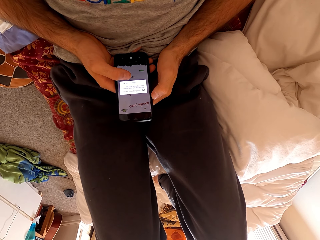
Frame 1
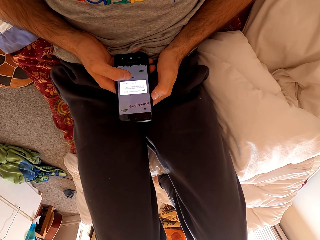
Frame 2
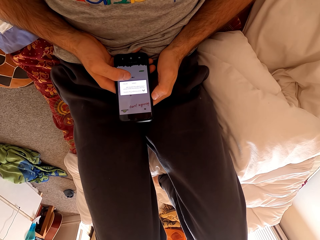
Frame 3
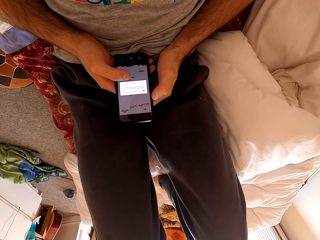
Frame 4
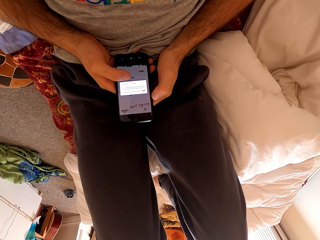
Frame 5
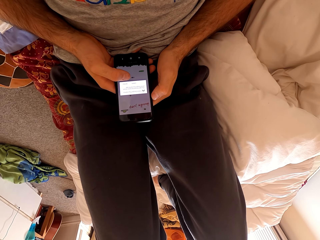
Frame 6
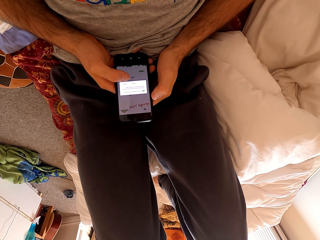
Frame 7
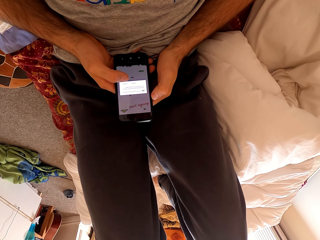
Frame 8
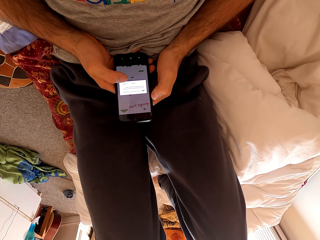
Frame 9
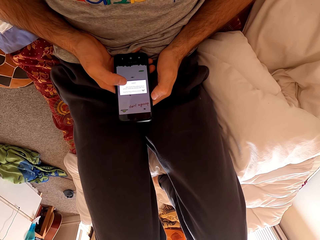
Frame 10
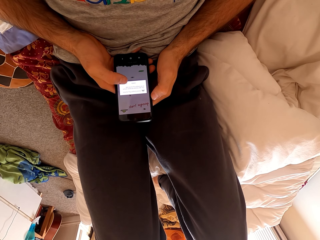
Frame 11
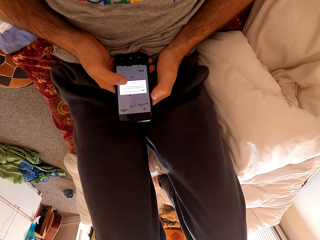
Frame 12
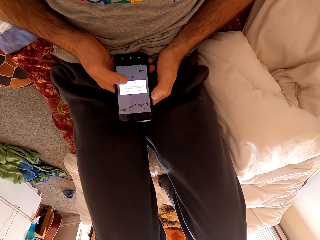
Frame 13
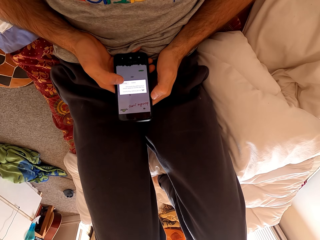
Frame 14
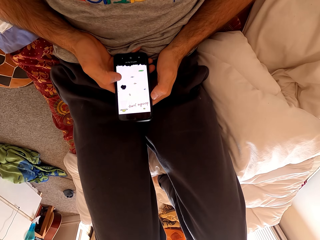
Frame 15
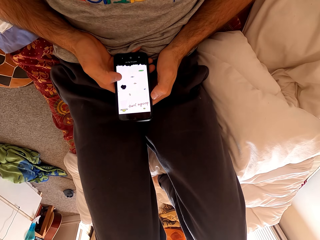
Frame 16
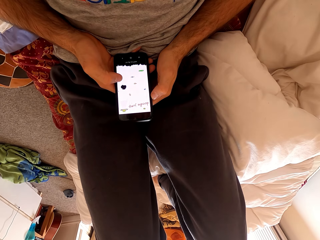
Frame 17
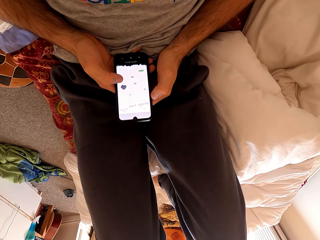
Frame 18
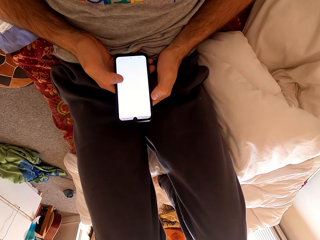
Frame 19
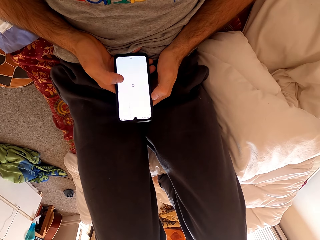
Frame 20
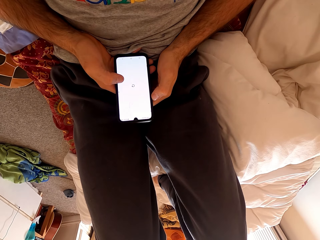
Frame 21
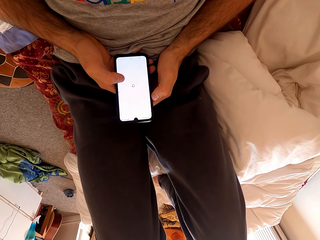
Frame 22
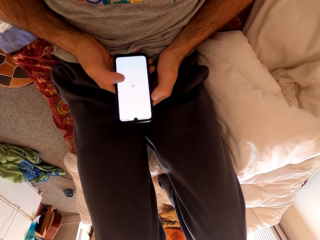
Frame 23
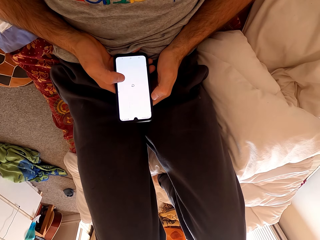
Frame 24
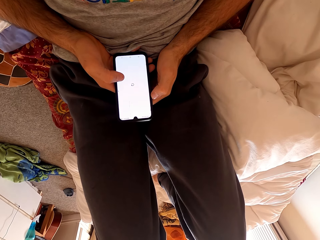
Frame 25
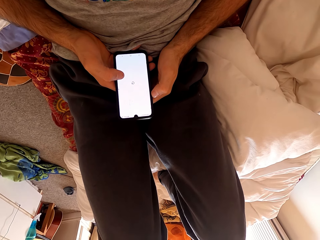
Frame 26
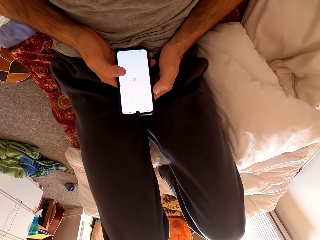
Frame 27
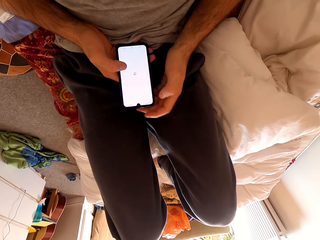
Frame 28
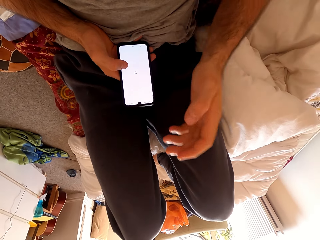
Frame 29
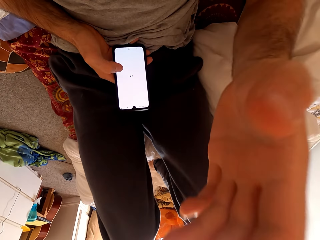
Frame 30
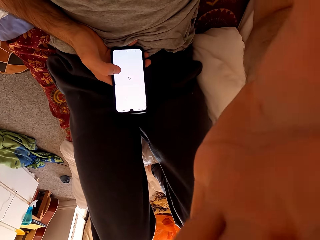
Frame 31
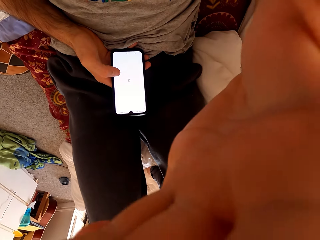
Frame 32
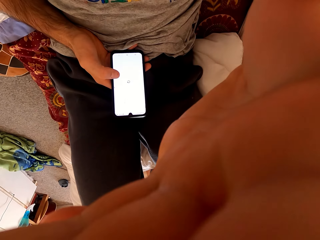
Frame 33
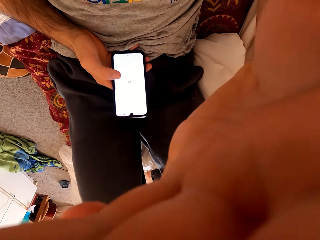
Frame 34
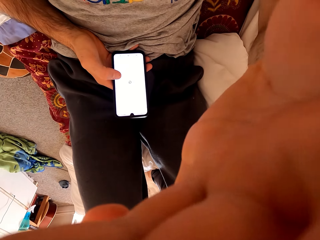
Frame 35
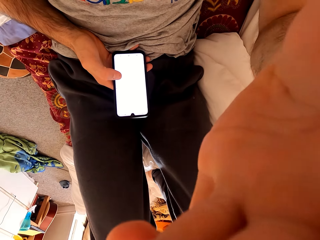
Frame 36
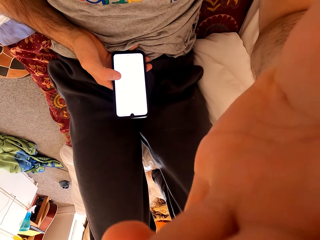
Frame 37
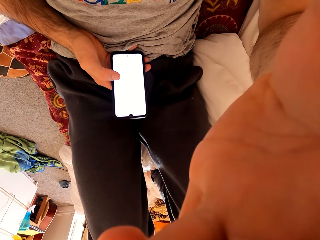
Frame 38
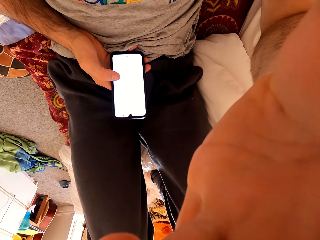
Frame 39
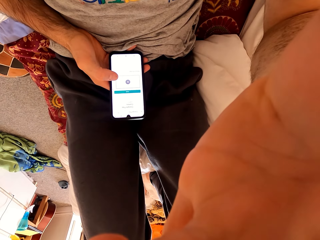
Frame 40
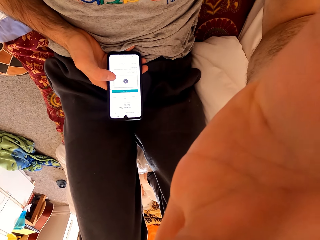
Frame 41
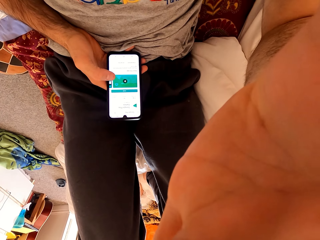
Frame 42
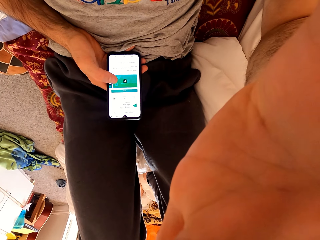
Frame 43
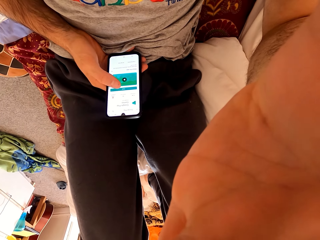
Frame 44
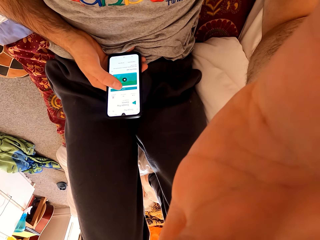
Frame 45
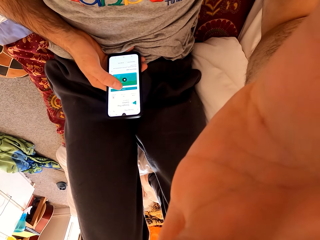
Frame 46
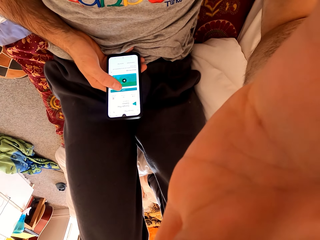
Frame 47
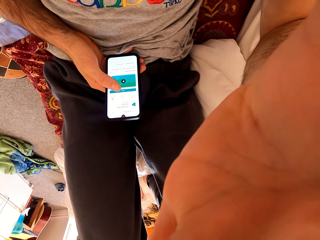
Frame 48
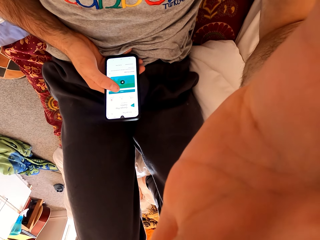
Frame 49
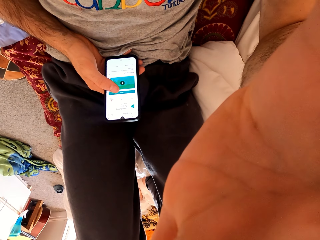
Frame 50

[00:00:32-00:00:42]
The camera wearer taps the screen on their phone. They look at the phone. They touch their cameras. They look at the phone. They tap the screen on the phone.
